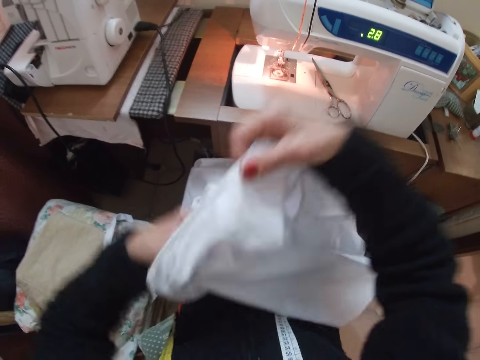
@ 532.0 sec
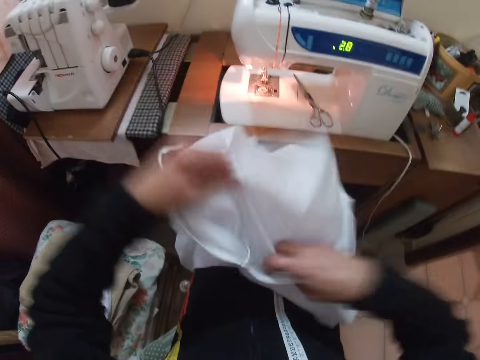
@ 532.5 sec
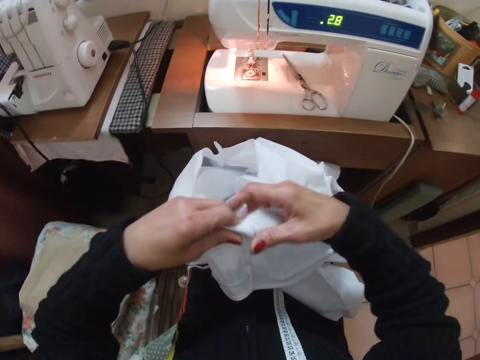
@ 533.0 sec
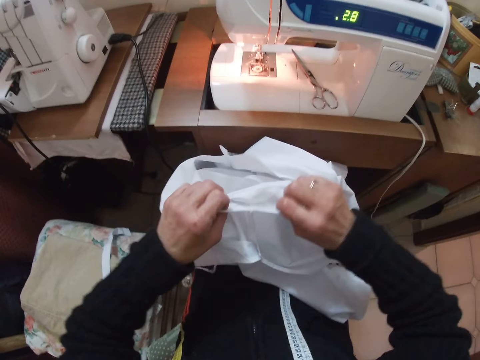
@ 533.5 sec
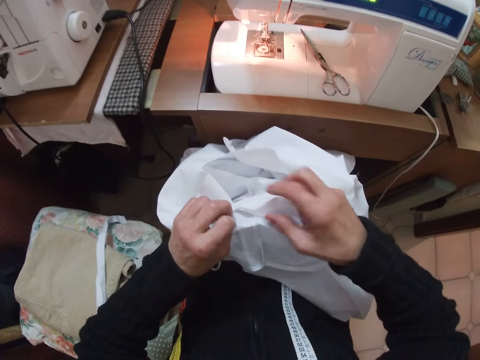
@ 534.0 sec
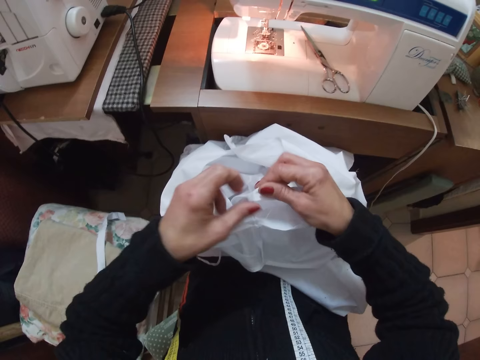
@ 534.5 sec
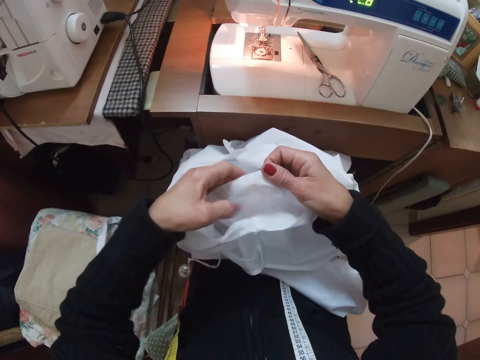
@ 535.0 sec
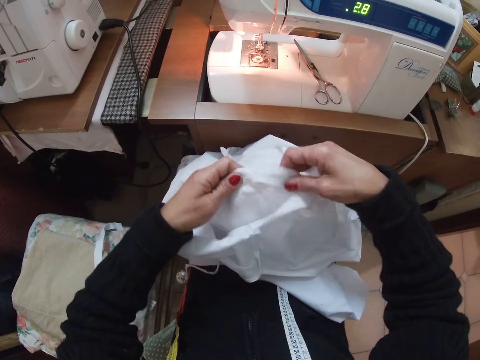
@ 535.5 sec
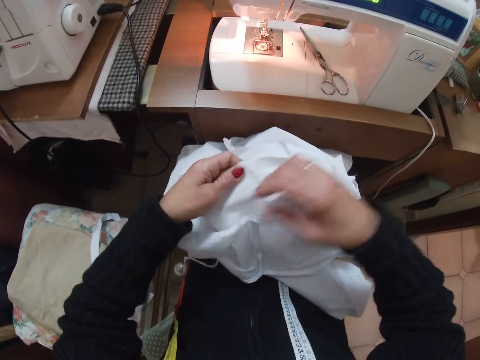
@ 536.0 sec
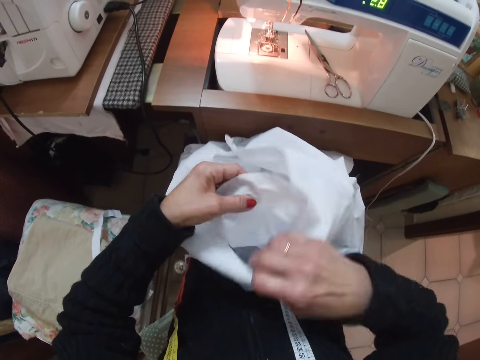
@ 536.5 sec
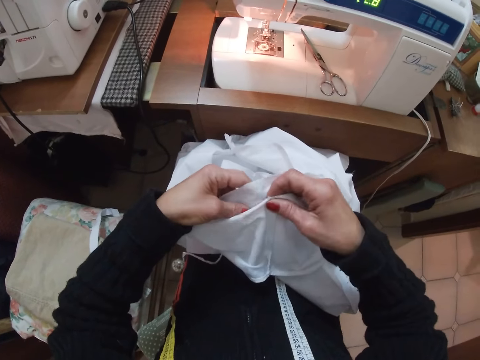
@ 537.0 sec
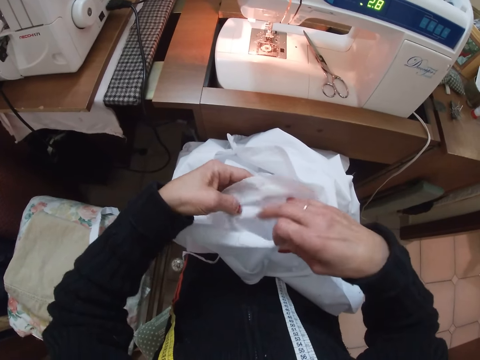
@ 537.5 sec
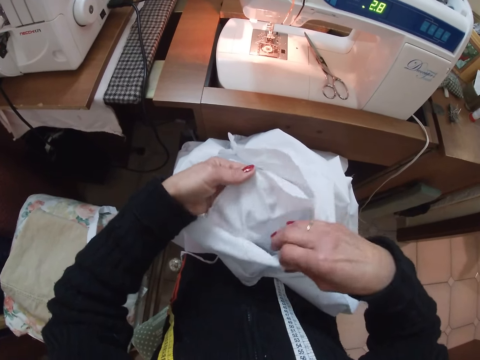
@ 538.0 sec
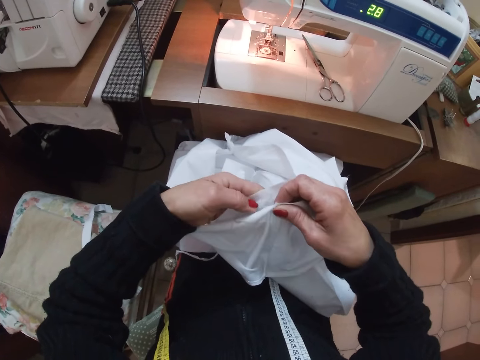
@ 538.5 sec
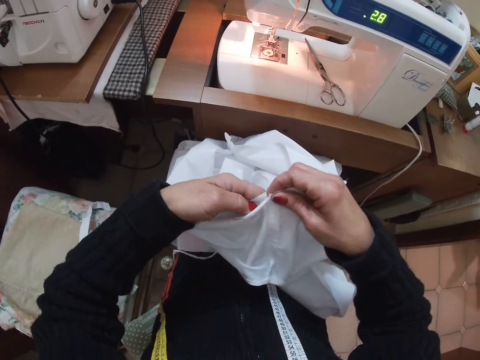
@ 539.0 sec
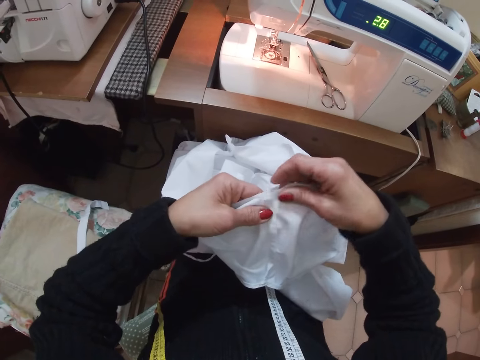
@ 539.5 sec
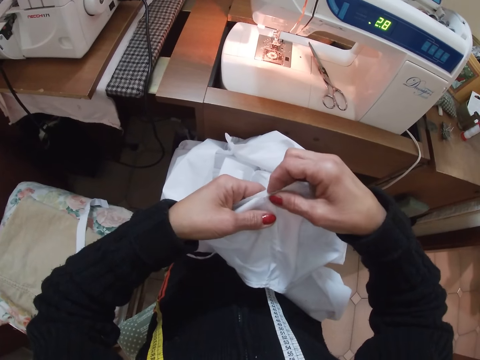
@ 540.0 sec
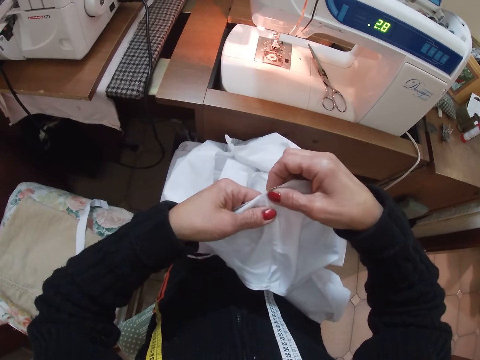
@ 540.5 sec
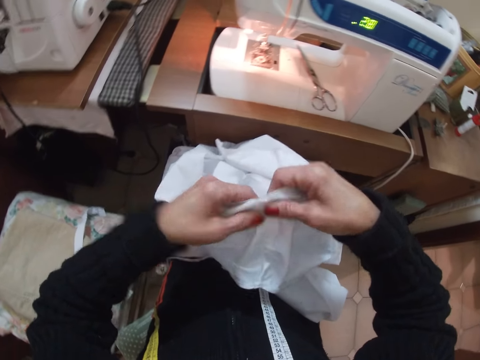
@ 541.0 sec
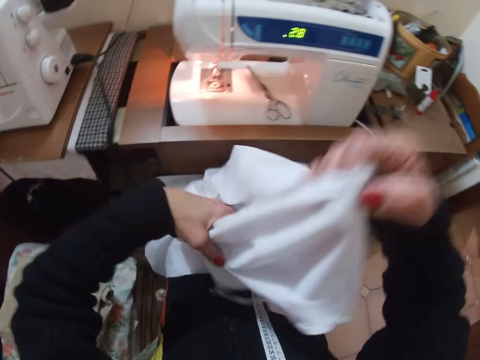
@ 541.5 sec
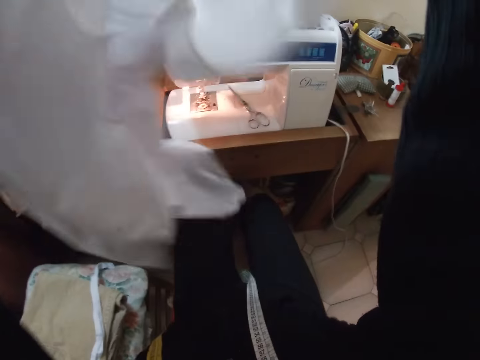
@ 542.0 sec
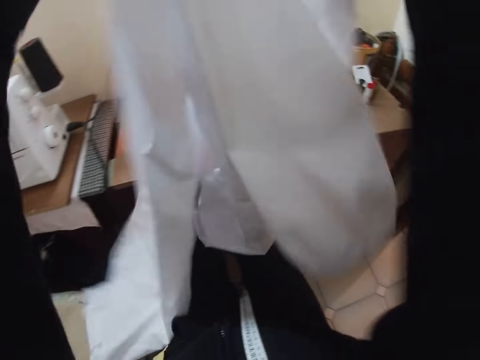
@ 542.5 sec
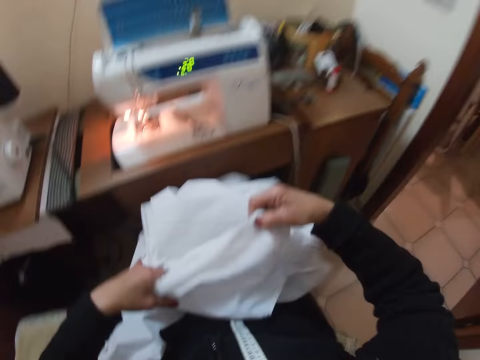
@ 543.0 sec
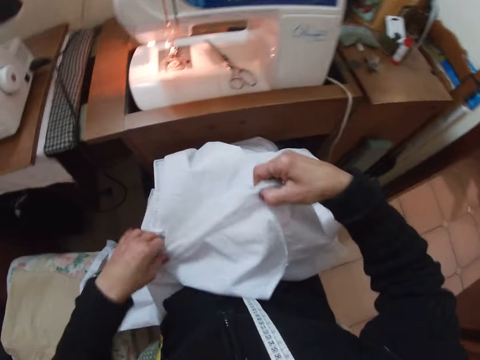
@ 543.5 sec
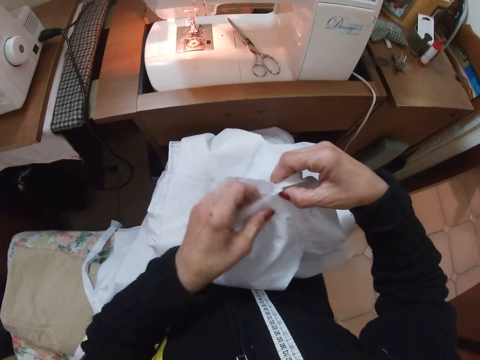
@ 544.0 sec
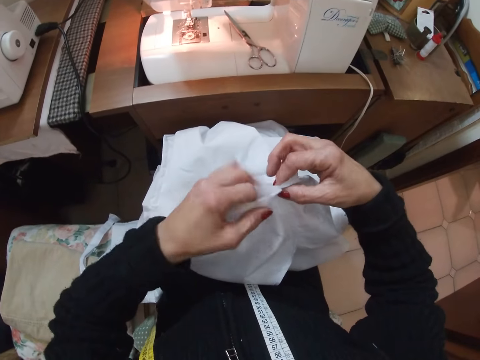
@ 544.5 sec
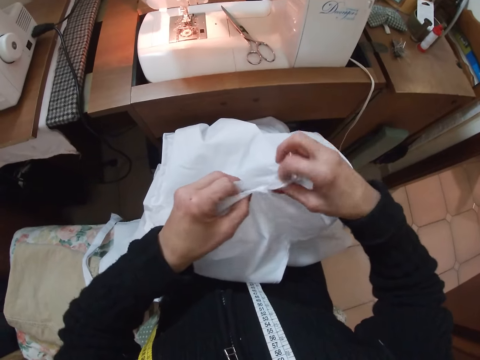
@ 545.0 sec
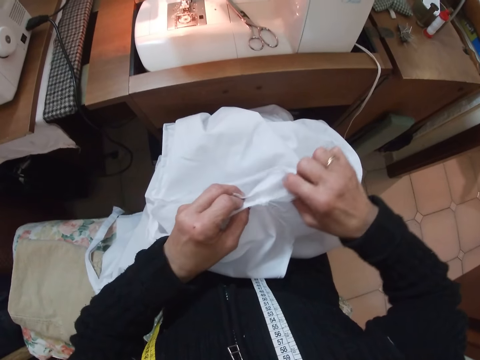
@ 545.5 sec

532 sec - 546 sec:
The camera wearer holds the cloth with her right hand. She raises the cloth with both hands. She drops the cloth on her lap. She removes her right hand from the cloth. She holds the cloth with her right hand. She adjusts the cloth with her hands. She puts two ends of the cloth together. She raises the cloth with her hands. She drops the cloth on her lap. She adjusts the cloth with her hands. She removes her left hand from the cloth. She holds the cloth with her left hand. She aligns the piece of cloth with the cloth. She adjusts the cloth with her hands.

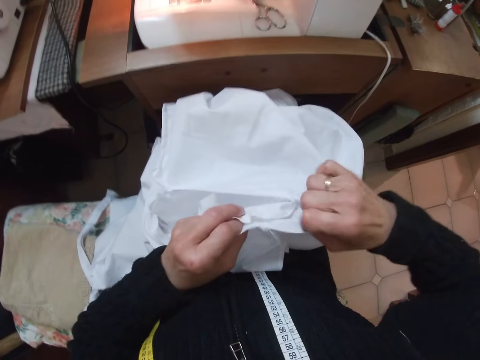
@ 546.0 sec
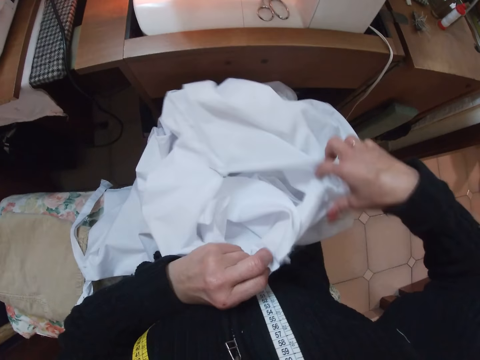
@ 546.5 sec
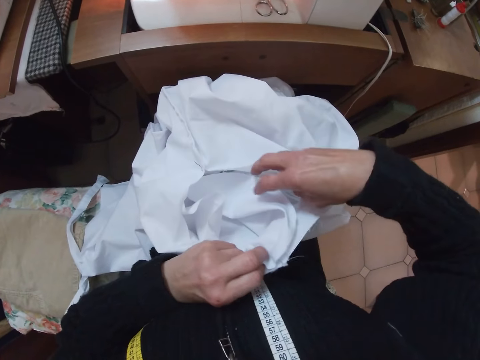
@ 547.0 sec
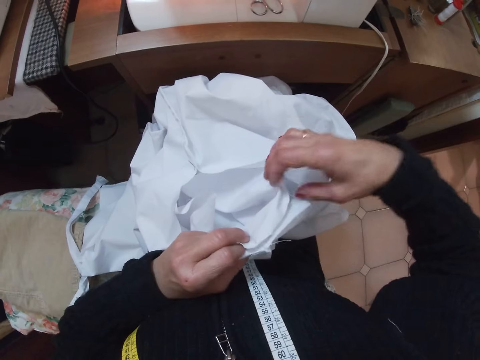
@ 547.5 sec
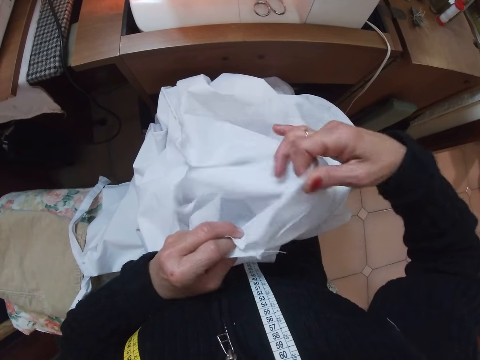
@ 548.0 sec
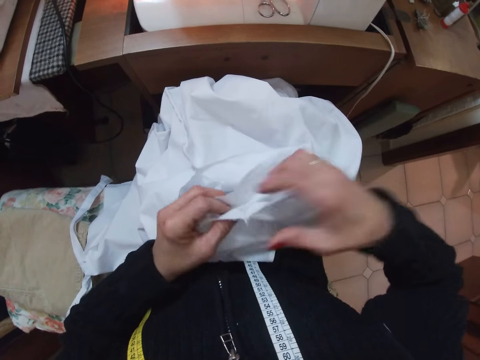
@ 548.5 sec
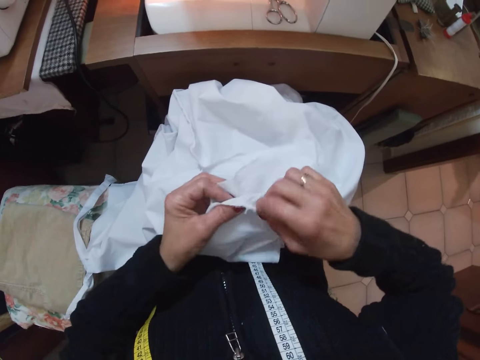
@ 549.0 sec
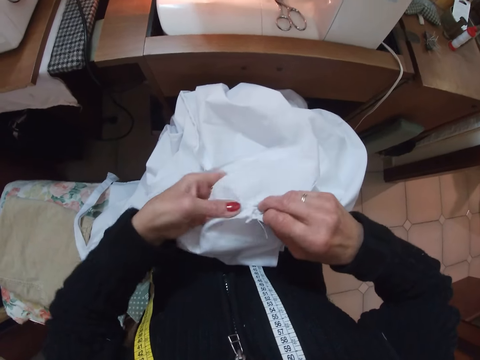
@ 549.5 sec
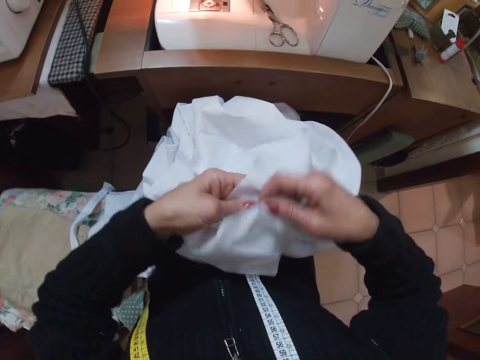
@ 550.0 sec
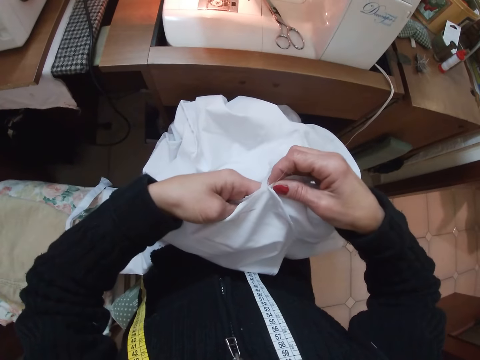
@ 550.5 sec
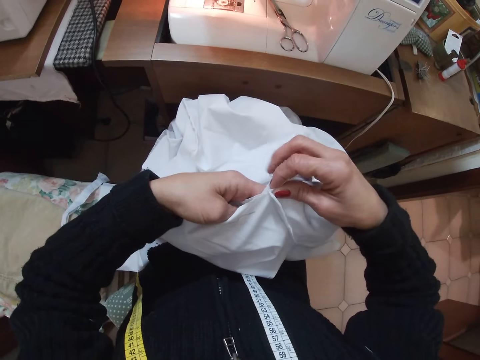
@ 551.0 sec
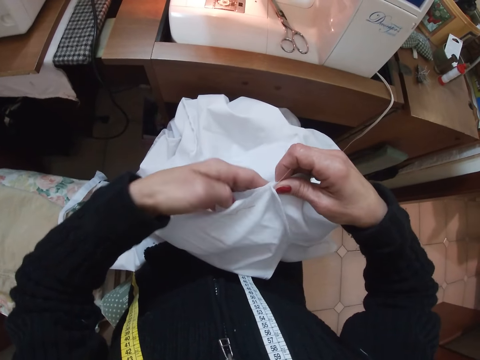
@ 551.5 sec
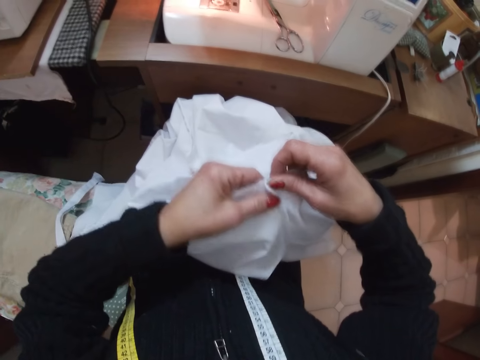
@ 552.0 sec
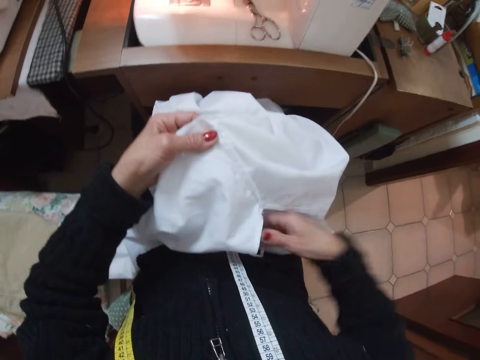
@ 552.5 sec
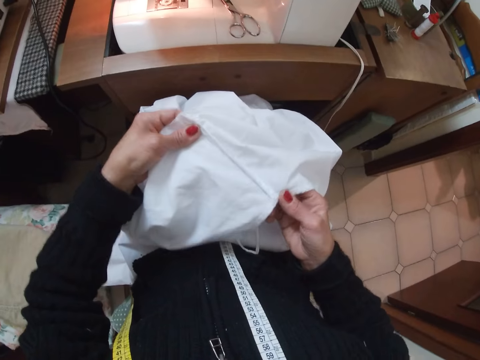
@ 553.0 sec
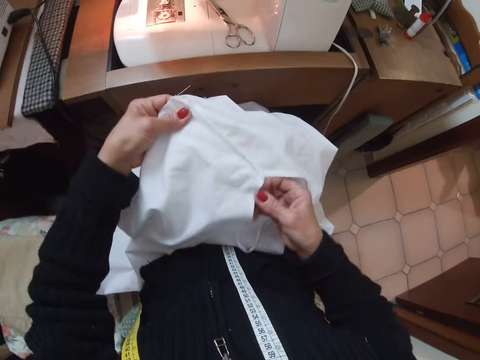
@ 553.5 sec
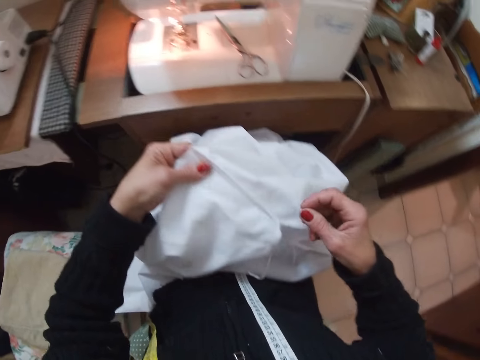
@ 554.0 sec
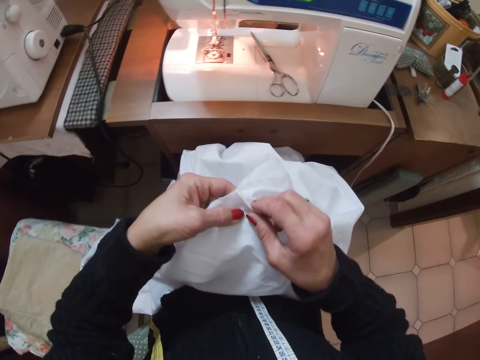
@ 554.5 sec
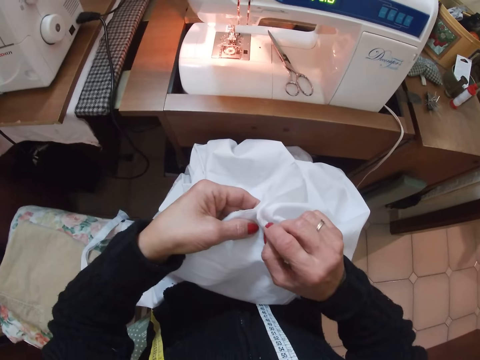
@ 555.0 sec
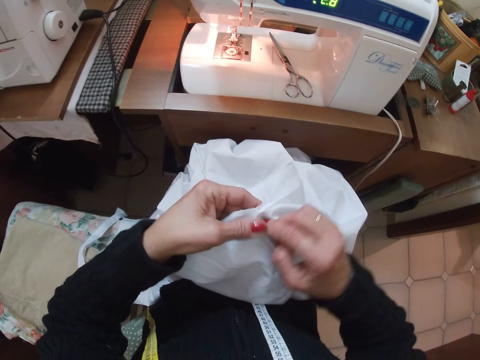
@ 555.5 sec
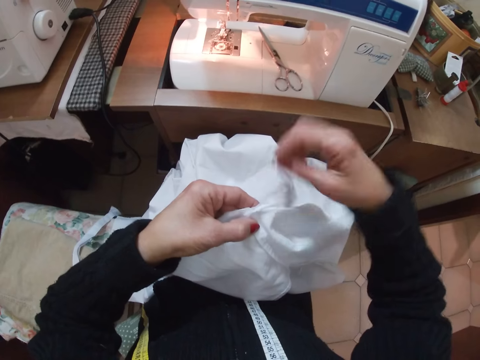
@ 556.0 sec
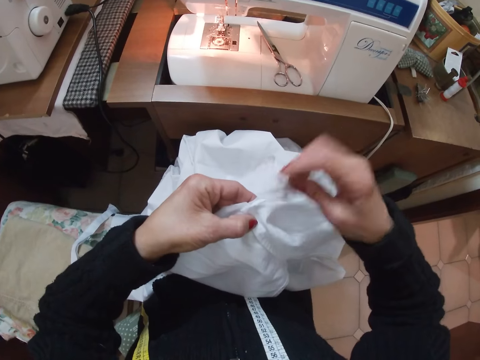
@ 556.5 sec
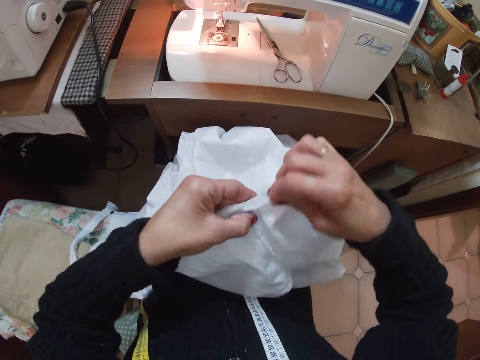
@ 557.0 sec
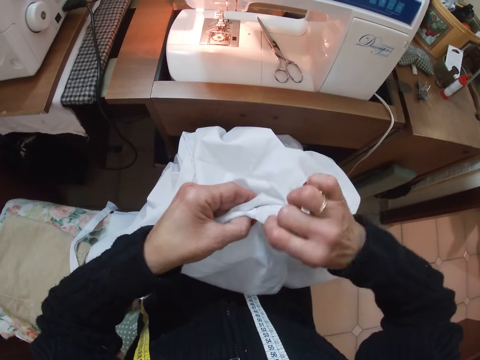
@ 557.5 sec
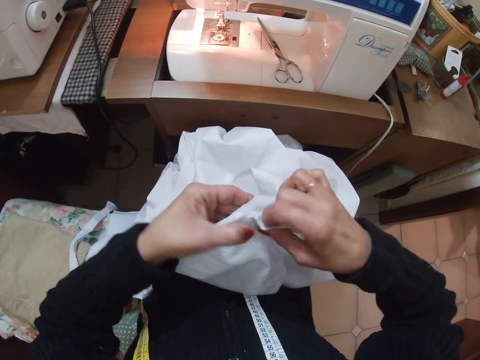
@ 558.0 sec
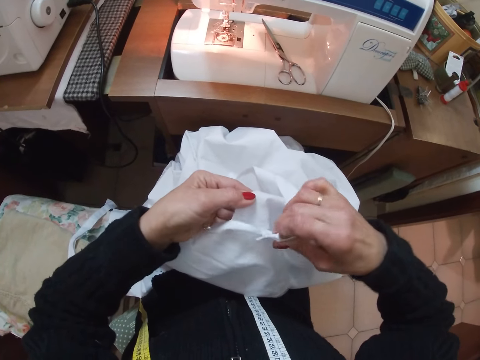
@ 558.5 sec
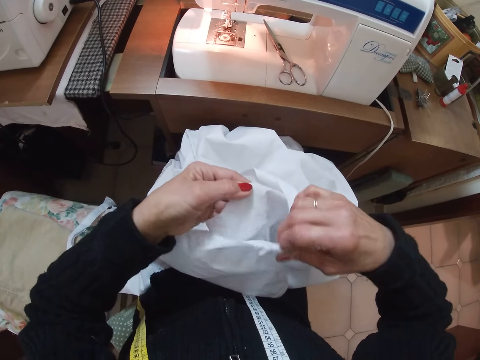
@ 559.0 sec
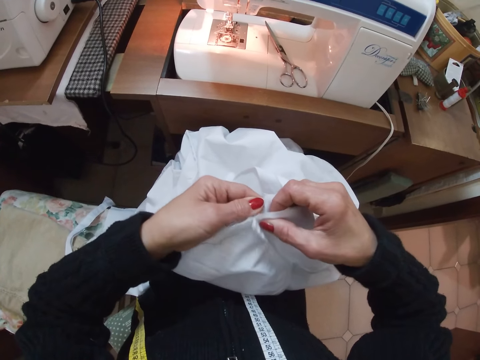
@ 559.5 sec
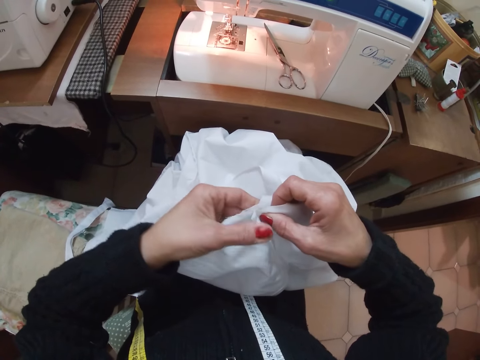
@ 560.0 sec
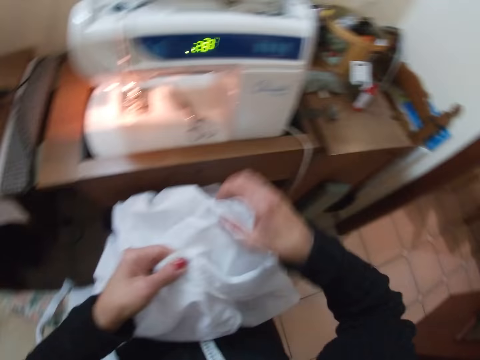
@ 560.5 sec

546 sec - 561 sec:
The camera wearer removes her right hand from the cloth. She holds the cloth with her right hand. She removes her right hand from the cloth. She holds the cloth with her right hand. She adjusts the cloth with her hands. She puts two ends of the cloth together. She removes her right hand from the cloth. She holds the cloth with her right hand. She adjusts the cloth with her hands. She removes her right hand from the cloth. She holds the cloth with her right hand. She straightens the edges of the cloth with her right hand. She pulls the cloth apart. She joins both edges together.
